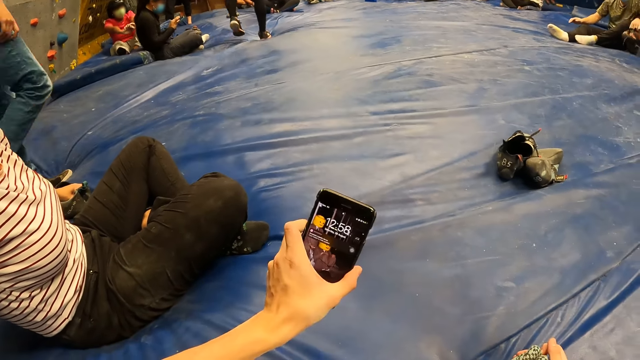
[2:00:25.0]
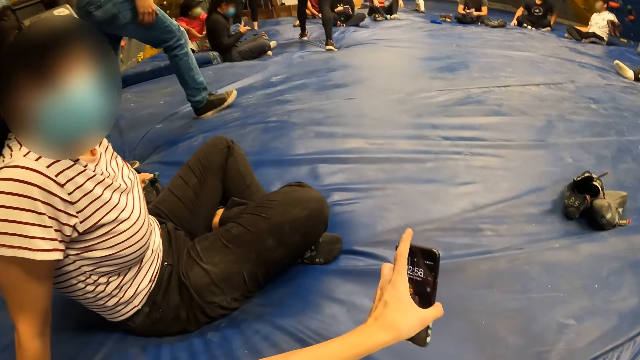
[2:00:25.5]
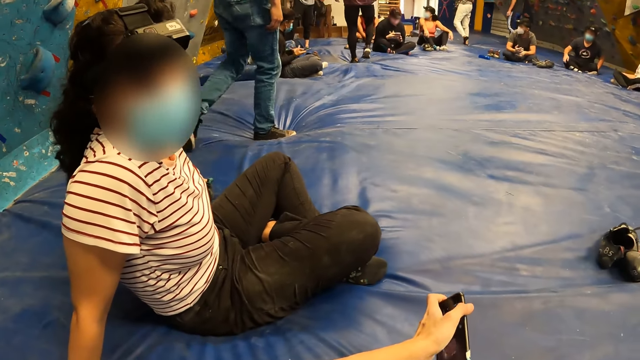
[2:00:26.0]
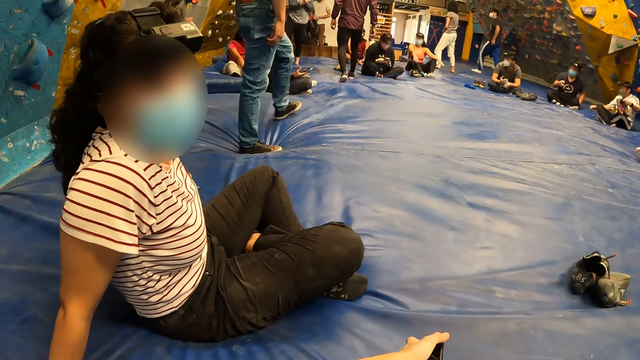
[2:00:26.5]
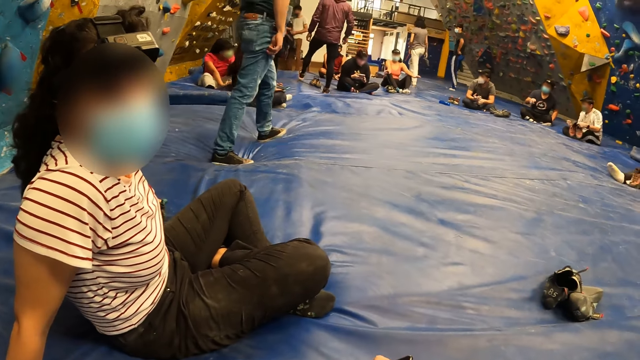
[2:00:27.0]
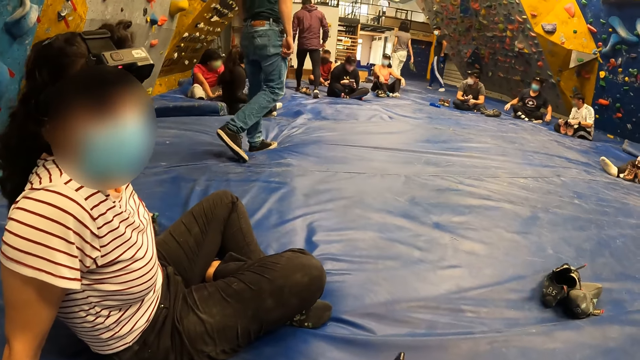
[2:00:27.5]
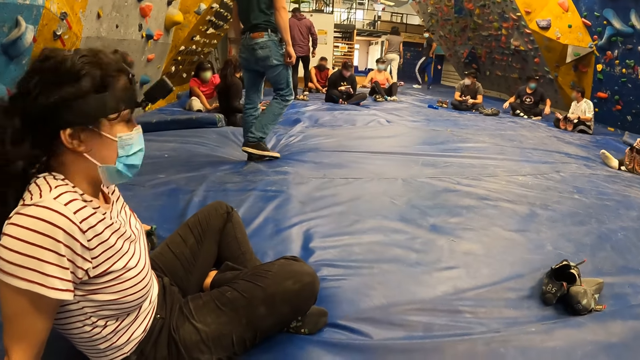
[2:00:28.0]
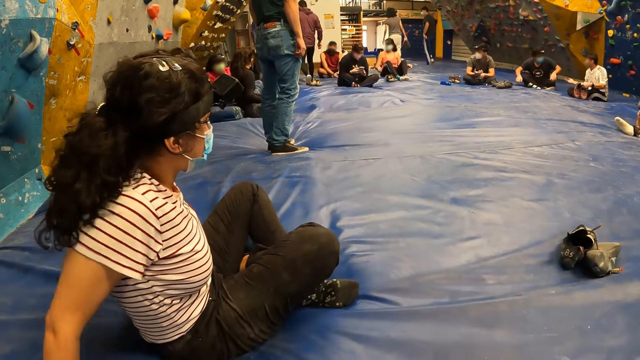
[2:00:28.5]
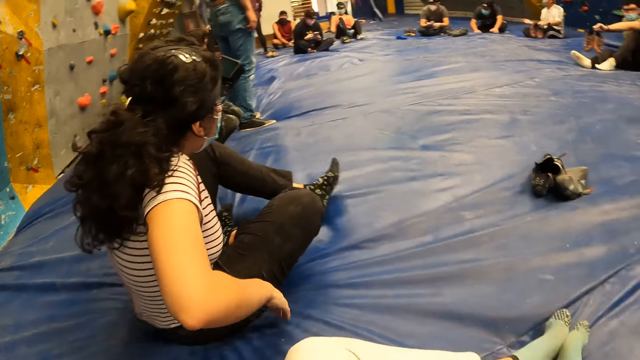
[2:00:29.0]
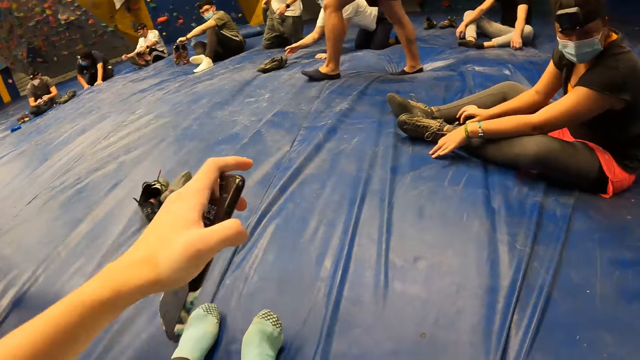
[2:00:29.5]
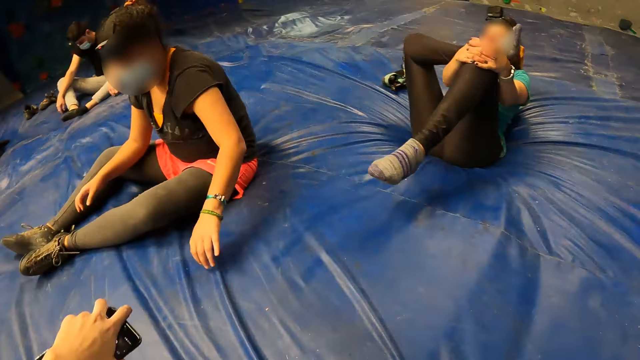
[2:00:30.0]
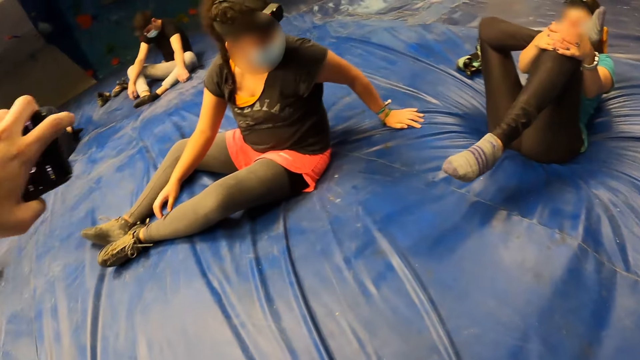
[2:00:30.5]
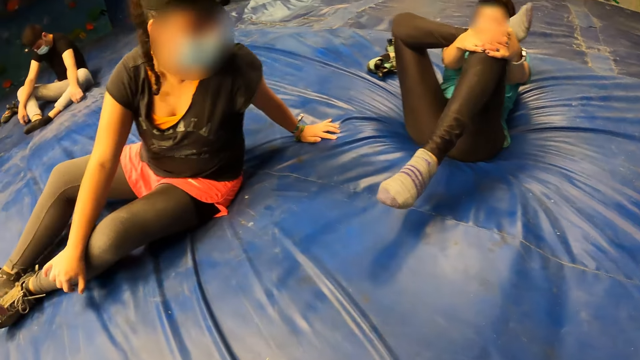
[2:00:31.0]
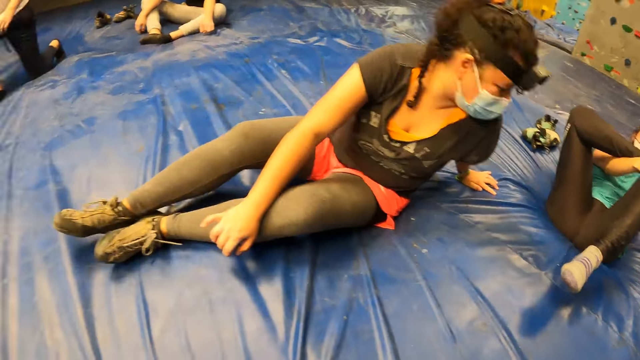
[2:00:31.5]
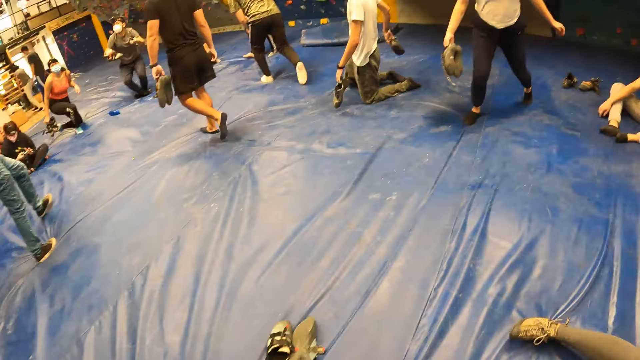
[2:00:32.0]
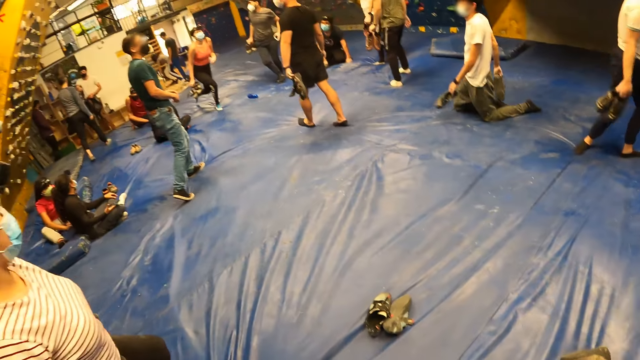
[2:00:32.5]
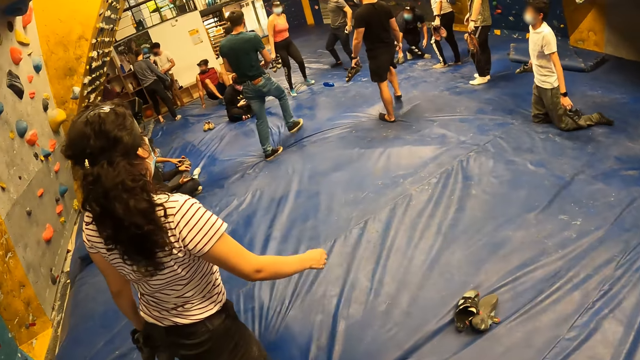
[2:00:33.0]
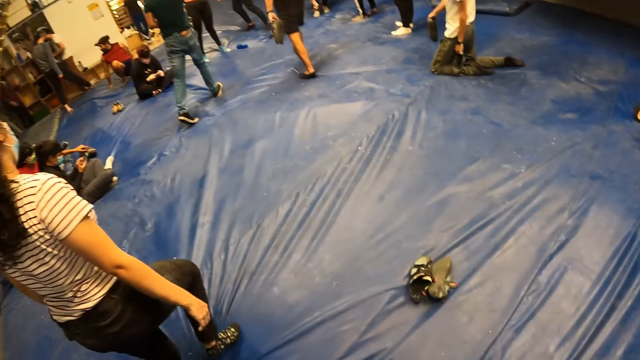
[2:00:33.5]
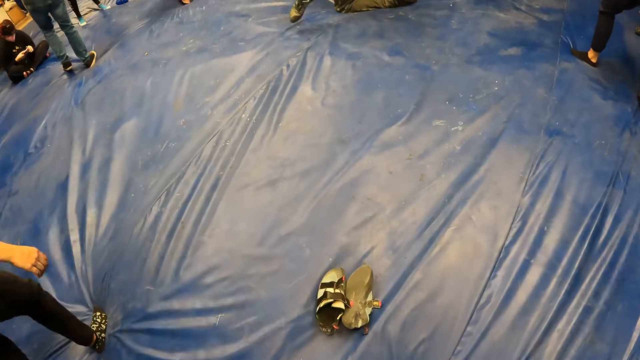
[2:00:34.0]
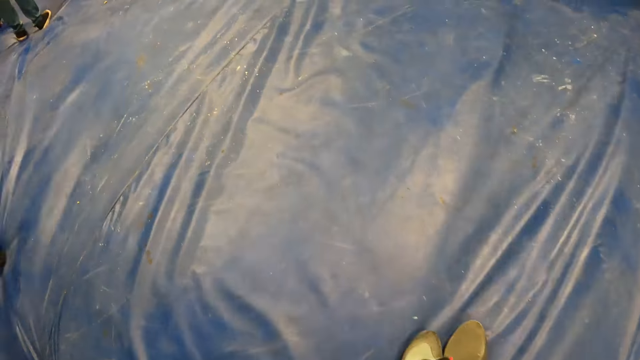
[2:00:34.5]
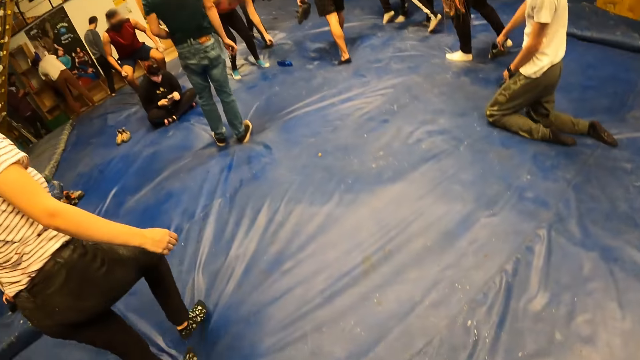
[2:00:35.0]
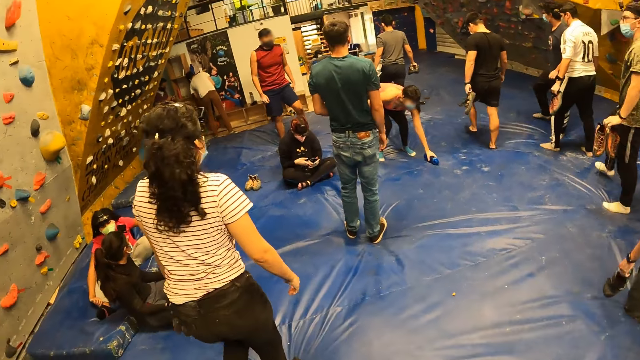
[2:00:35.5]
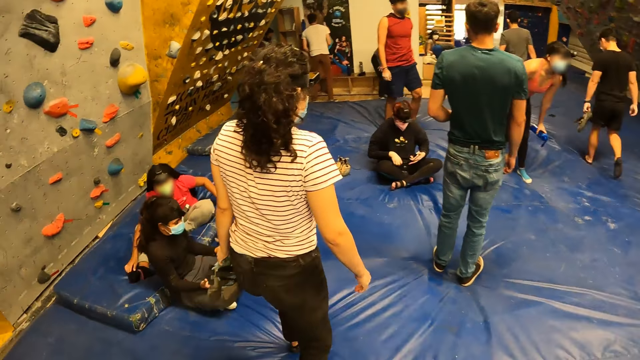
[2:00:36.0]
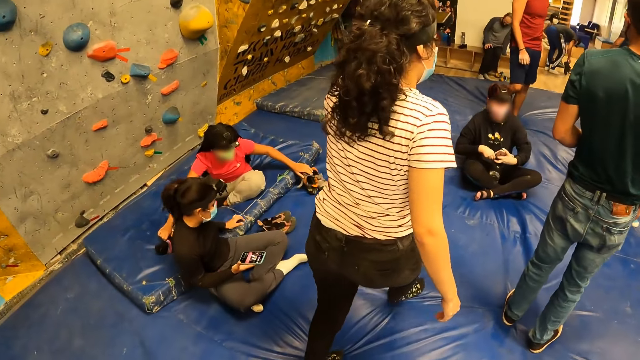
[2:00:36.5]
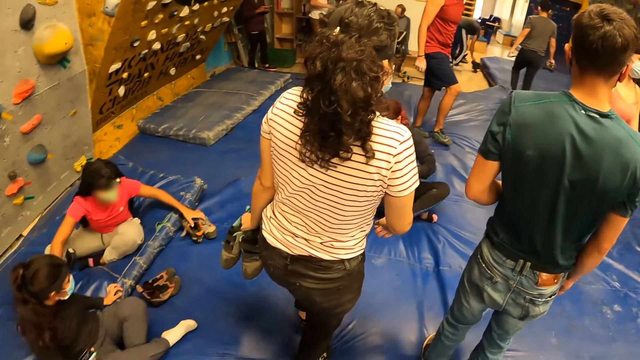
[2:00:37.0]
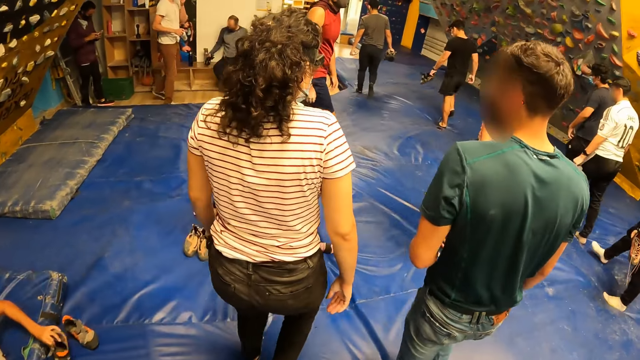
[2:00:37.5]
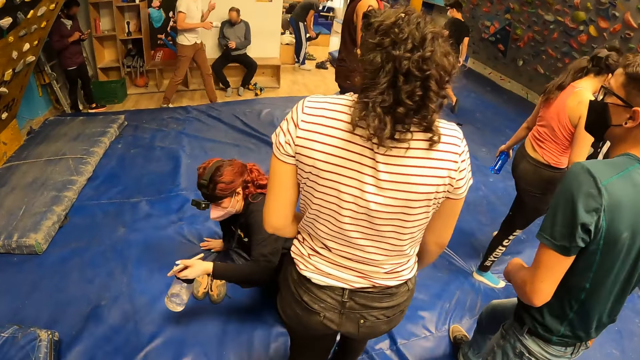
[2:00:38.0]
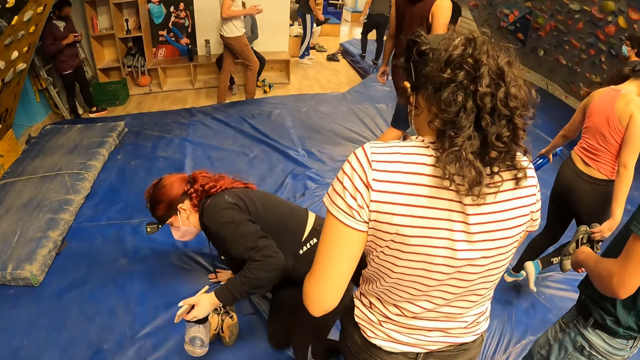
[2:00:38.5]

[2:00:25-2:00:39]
The camera wearer looks at the phone. They look at a woman. They walk towards a locker room from the sport room with another woman. The other woman walks away.

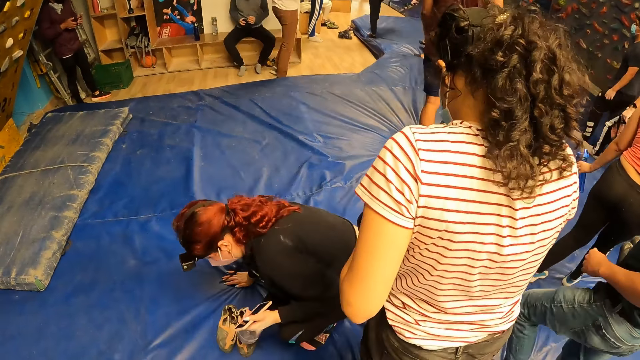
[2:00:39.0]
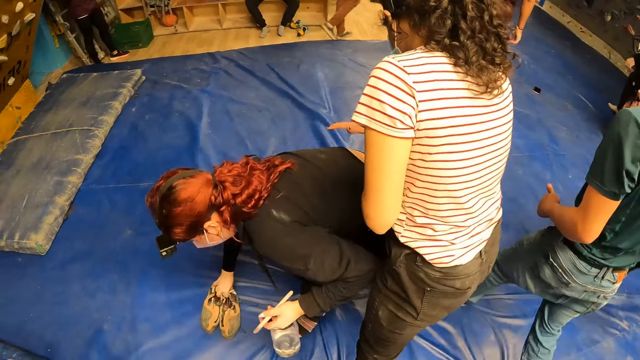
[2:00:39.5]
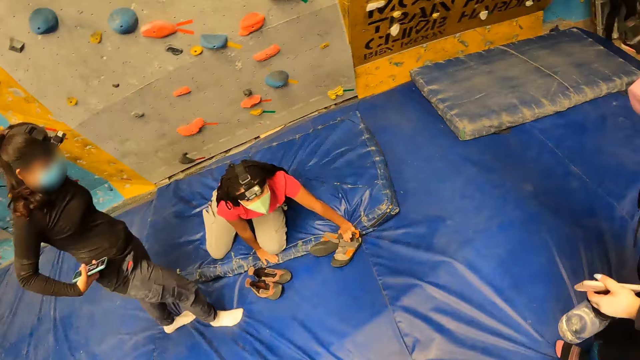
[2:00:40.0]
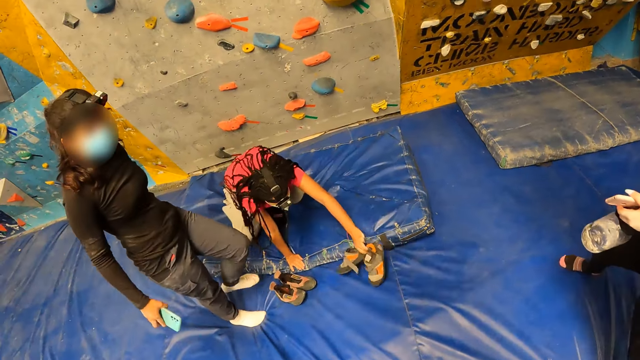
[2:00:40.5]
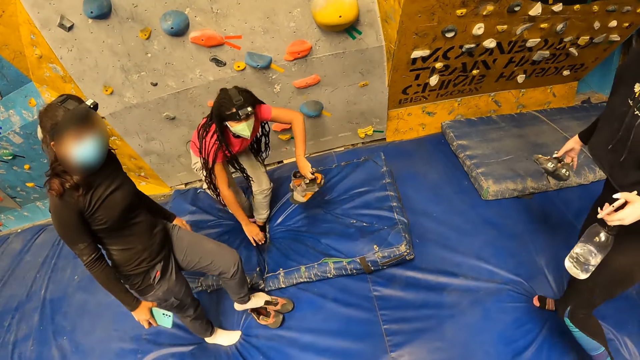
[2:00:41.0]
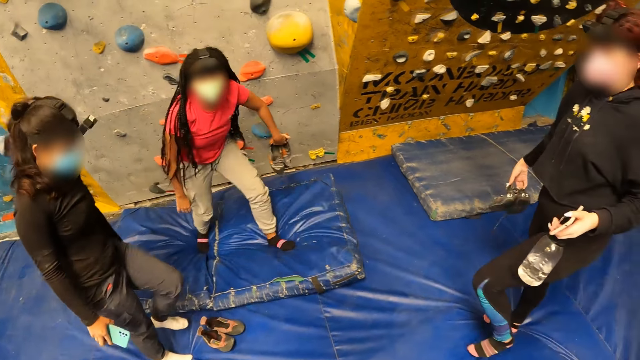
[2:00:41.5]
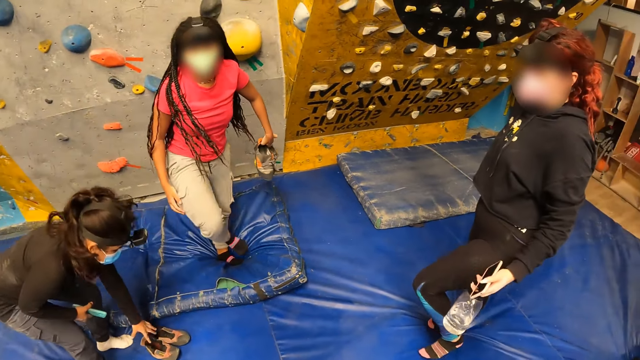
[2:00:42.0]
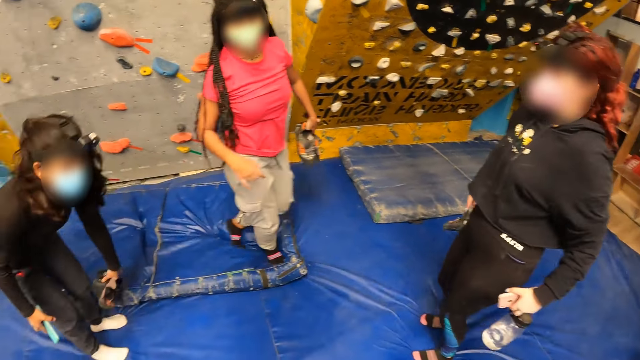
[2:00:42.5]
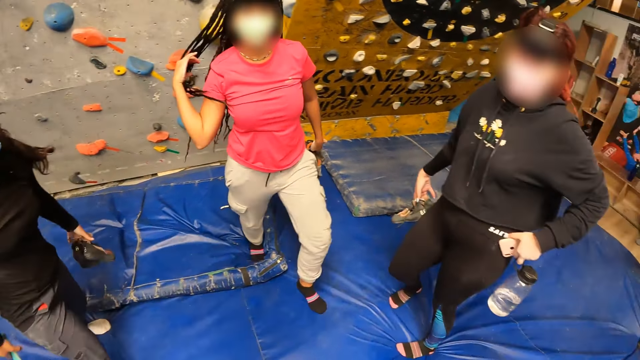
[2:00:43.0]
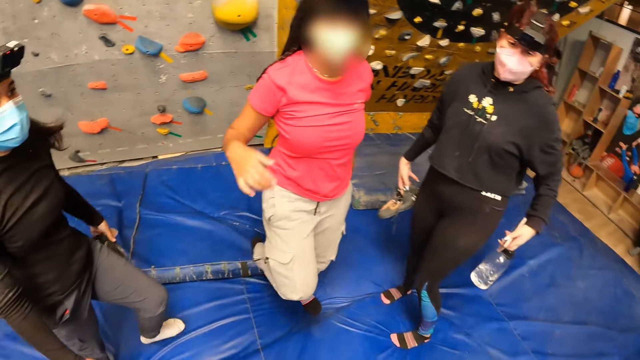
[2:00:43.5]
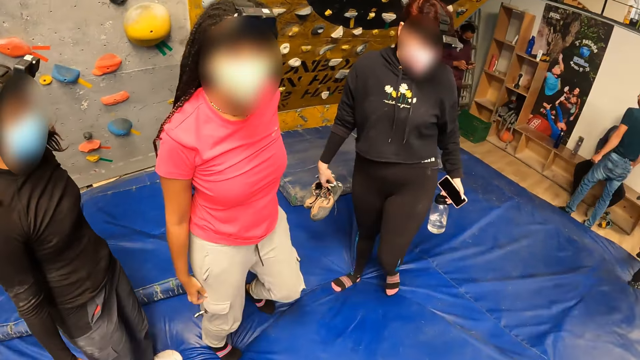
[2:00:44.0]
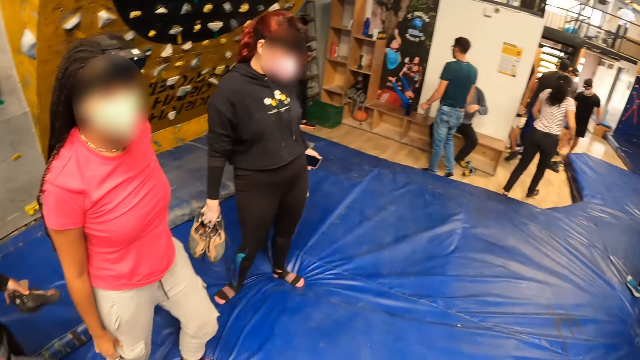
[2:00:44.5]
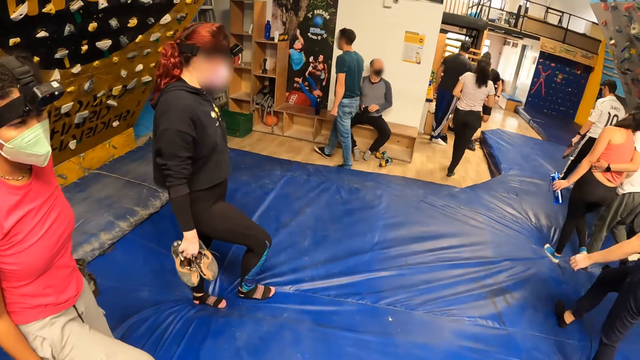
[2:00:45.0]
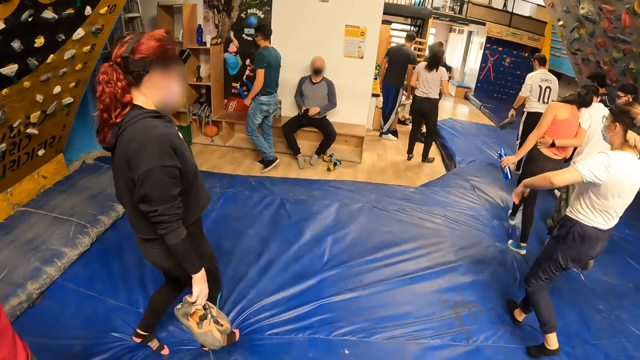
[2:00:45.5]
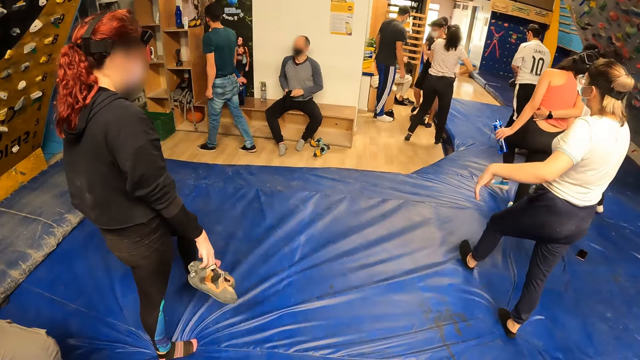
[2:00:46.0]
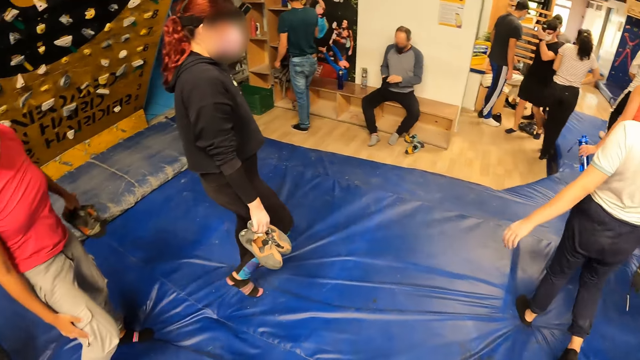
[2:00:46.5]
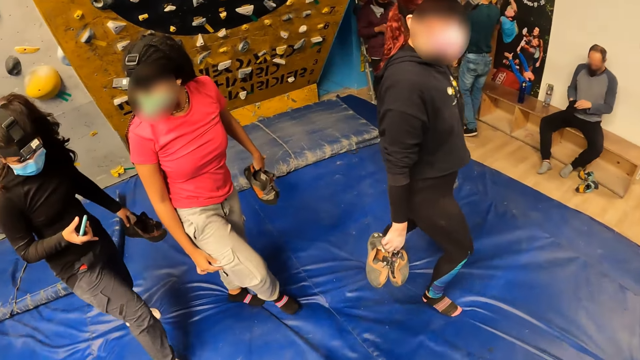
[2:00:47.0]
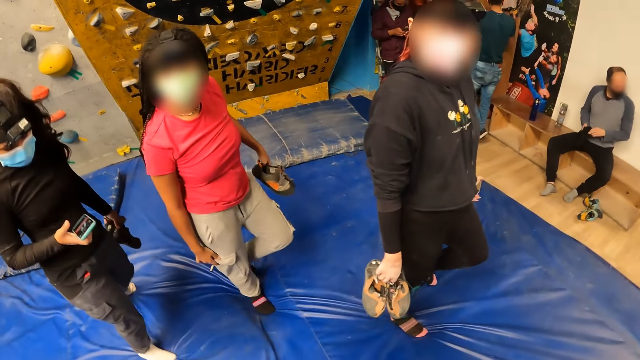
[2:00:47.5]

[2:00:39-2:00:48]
The camera wearer looks at a woman. They interact with the woman.
